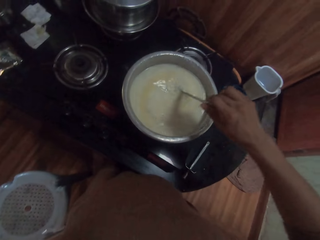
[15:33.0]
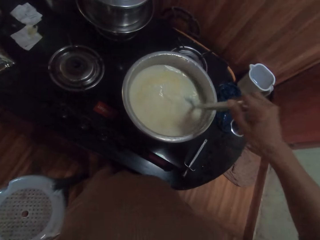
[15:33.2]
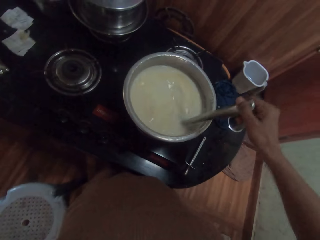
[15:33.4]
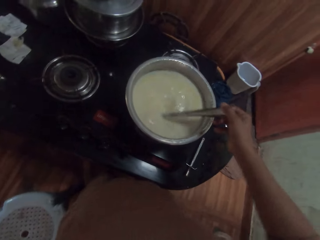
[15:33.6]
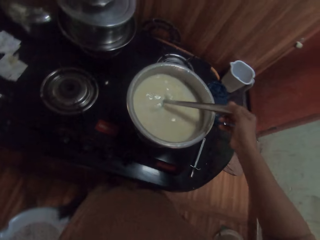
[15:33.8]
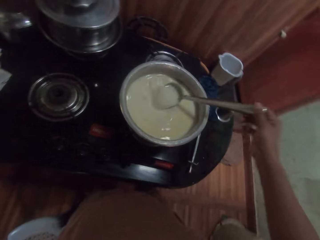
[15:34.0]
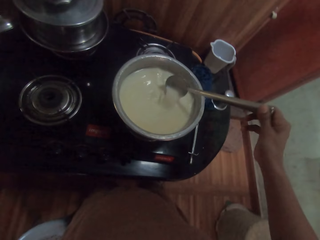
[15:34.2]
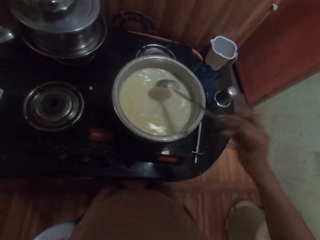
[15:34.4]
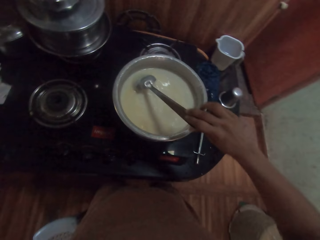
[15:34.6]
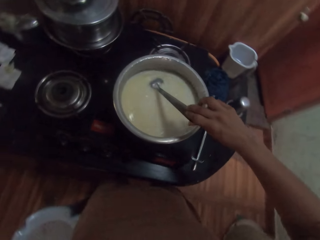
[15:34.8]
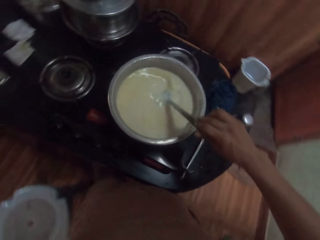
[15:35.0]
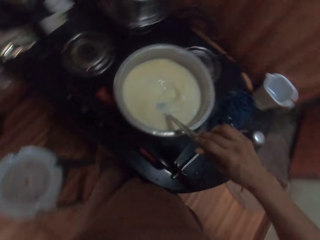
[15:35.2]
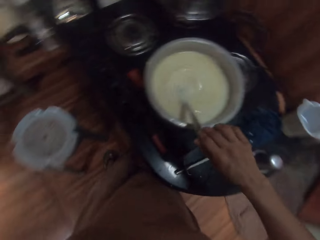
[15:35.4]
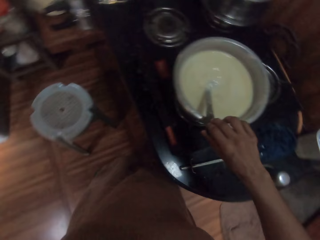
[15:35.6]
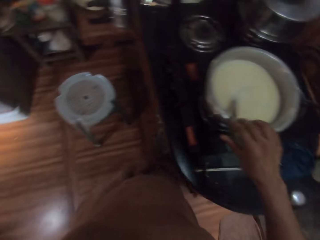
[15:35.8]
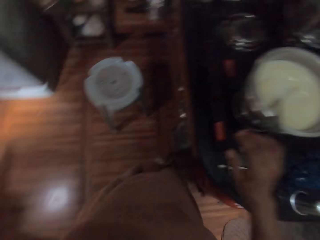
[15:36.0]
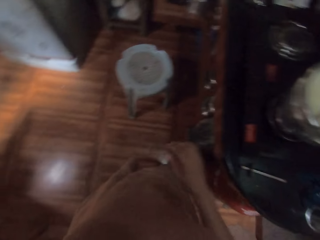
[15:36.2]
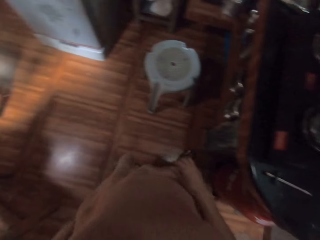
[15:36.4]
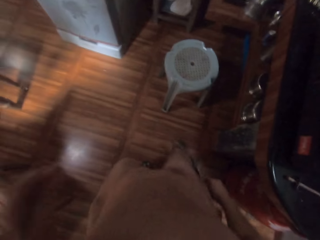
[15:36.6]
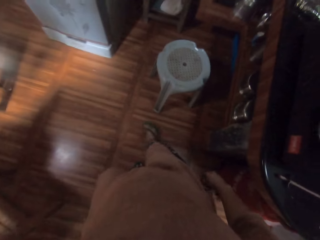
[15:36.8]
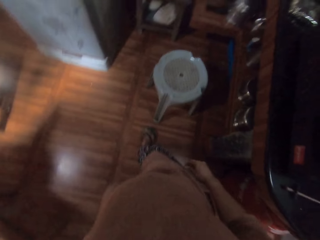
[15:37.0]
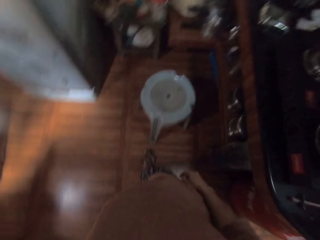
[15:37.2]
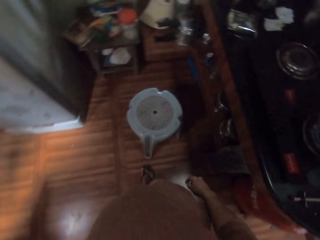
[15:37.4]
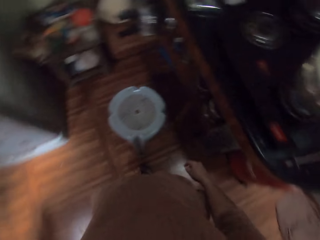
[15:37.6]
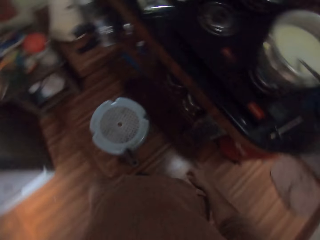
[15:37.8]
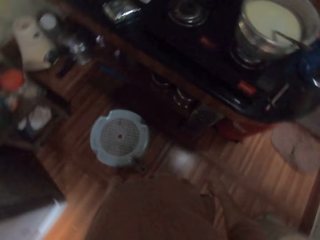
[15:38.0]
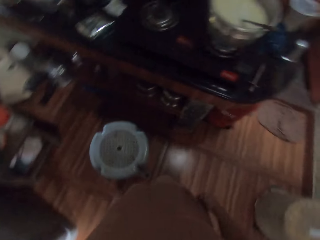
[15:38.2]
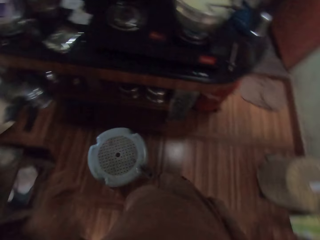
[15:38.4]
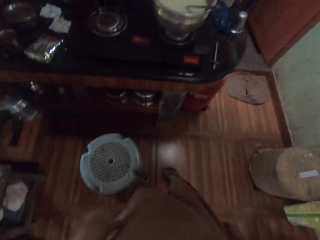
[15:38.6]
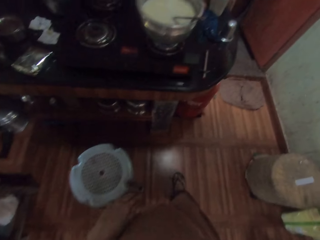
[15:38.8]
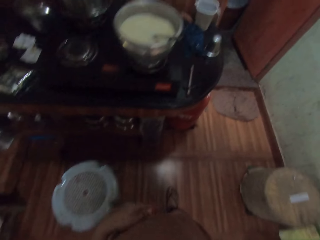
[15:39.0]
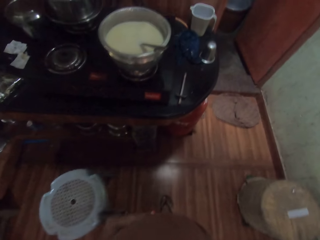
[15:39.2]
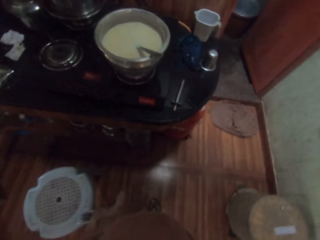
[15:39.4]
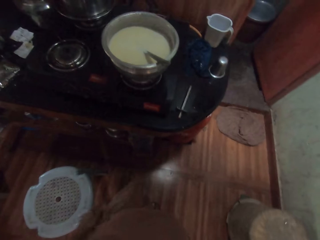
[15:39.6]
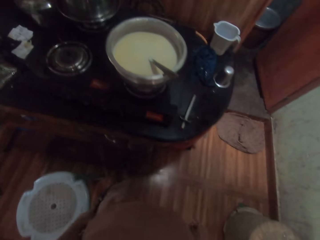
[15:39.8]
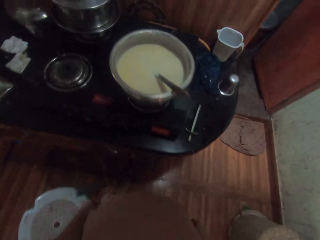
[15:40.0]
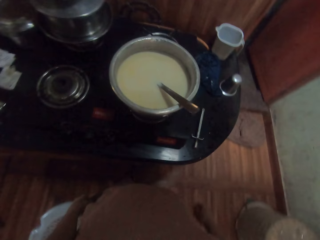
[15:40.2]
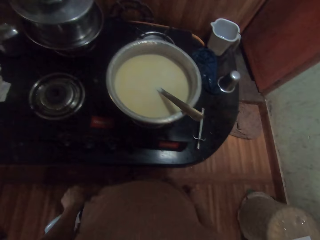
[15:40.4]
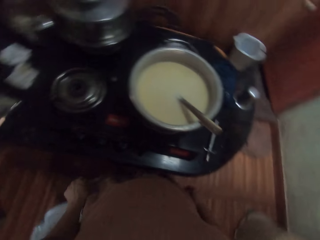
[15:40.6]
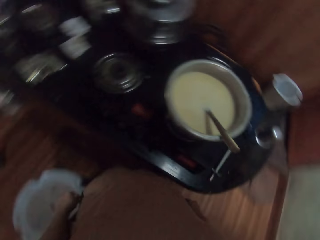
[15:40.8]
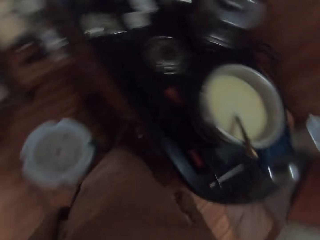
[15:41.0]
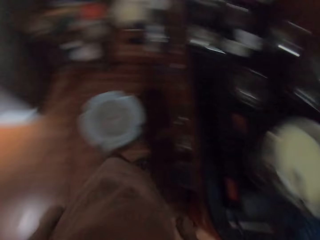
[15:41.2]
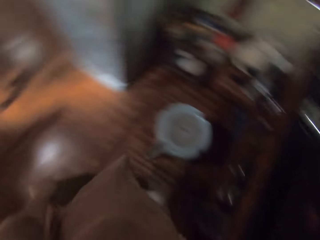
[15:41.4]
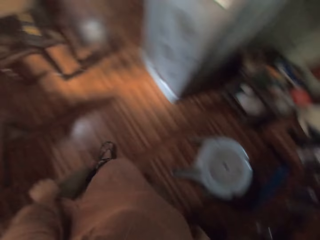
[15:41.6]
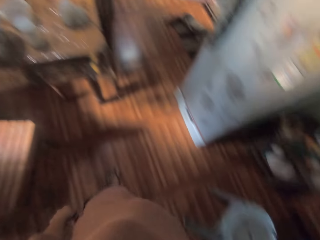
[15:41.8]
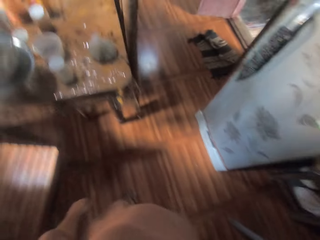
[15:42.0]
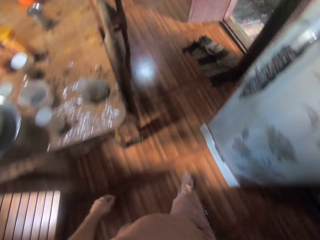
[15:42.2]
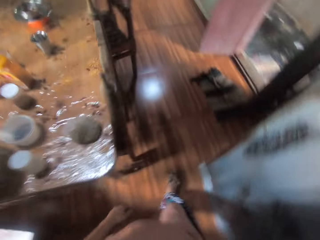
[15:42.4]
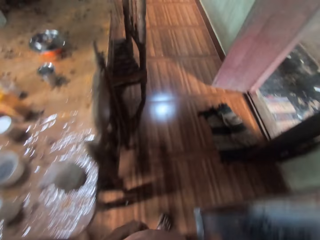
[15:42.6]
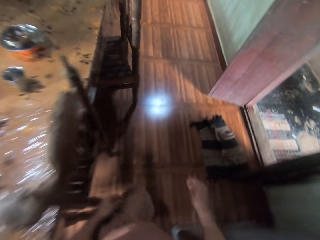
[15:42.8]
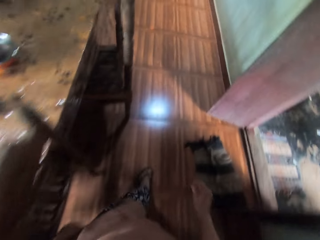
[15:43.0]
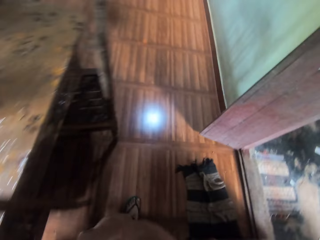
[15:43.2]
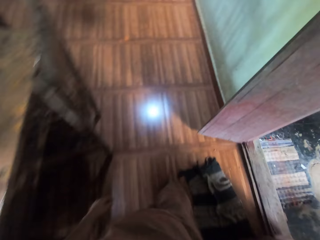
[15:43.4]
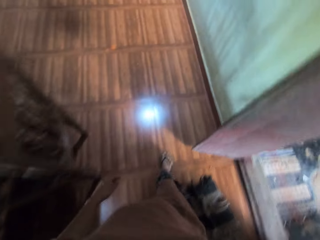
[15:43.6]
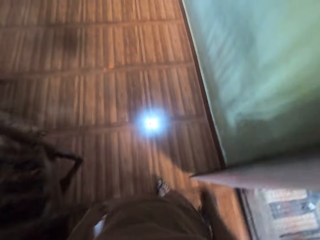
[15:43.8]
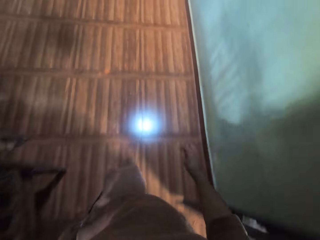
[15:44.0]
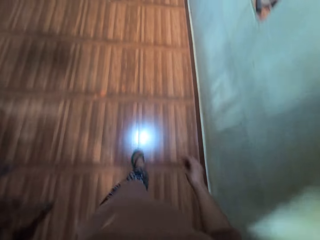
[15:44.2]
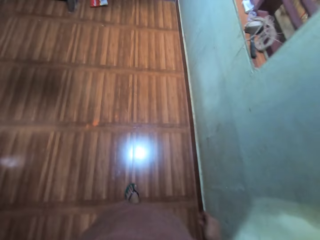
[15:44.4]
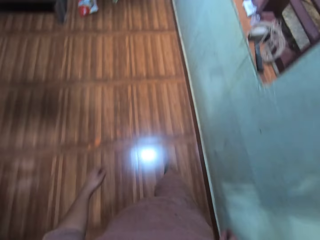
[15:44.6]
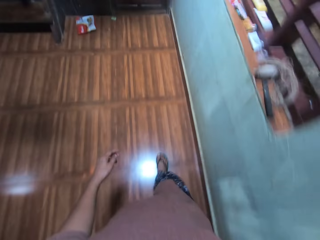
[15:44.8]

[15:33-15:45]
The camera wearer moves around the kitchen. They walk out.

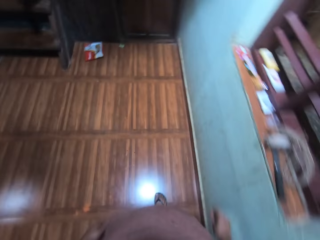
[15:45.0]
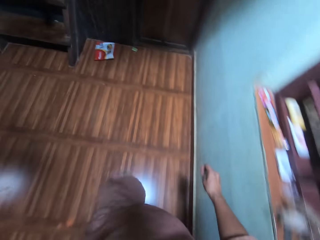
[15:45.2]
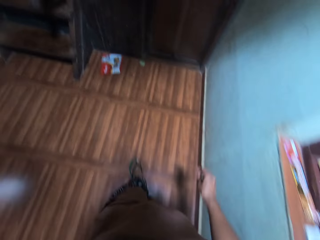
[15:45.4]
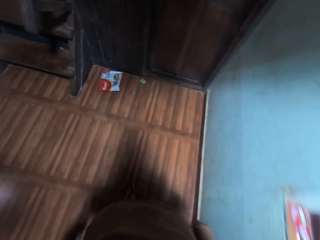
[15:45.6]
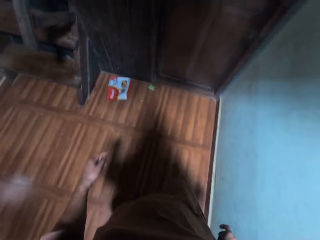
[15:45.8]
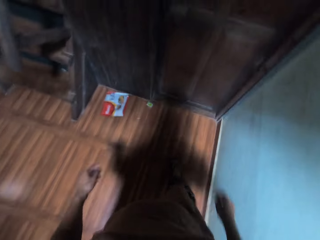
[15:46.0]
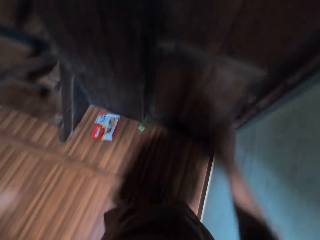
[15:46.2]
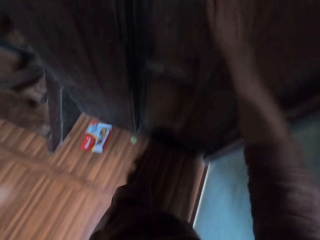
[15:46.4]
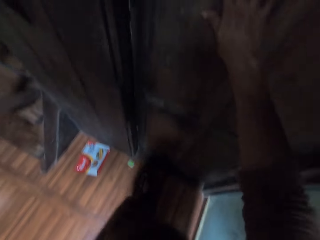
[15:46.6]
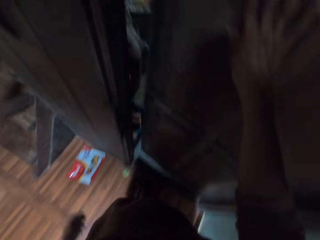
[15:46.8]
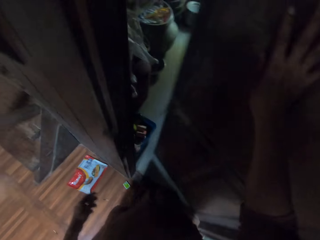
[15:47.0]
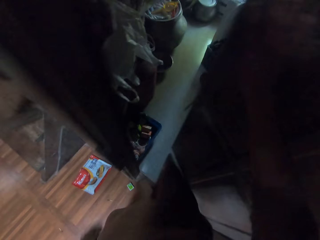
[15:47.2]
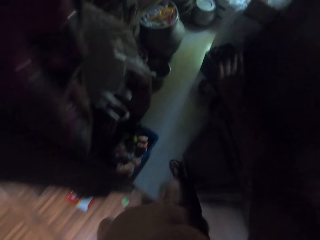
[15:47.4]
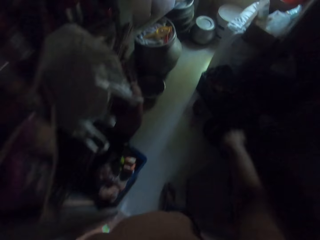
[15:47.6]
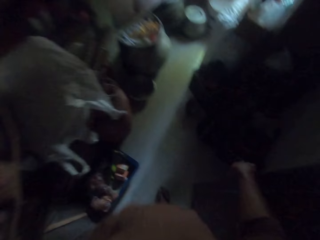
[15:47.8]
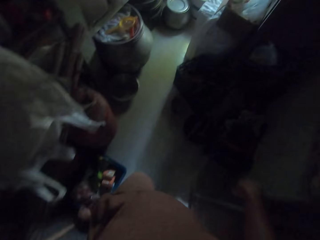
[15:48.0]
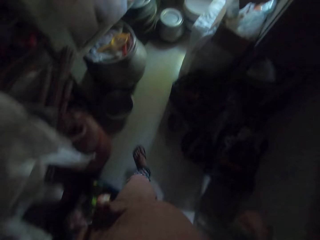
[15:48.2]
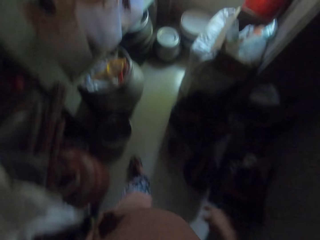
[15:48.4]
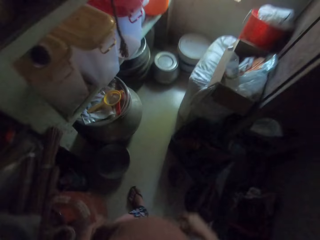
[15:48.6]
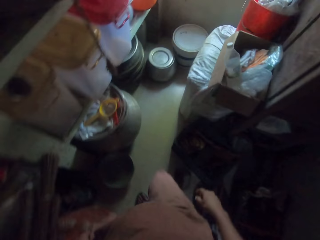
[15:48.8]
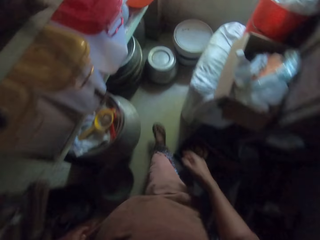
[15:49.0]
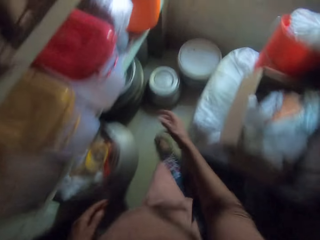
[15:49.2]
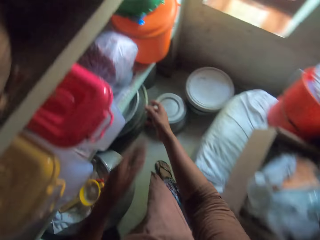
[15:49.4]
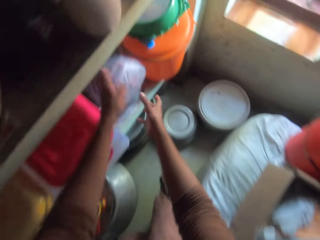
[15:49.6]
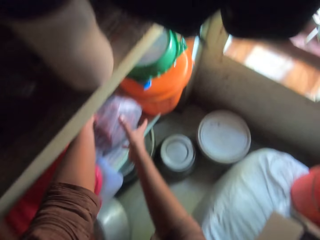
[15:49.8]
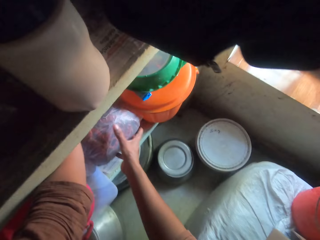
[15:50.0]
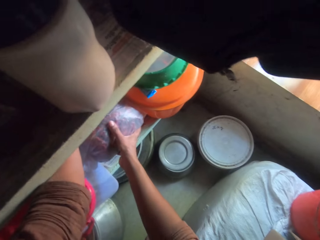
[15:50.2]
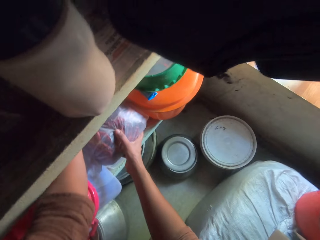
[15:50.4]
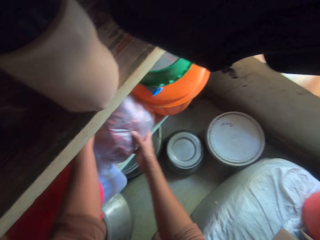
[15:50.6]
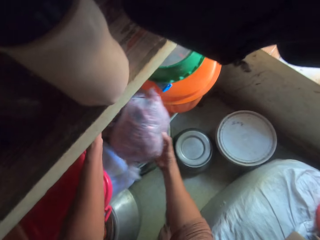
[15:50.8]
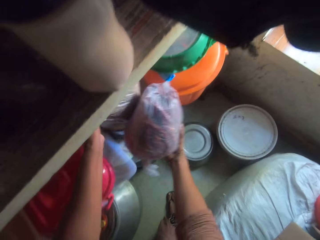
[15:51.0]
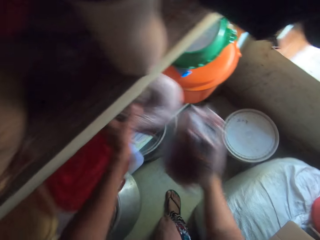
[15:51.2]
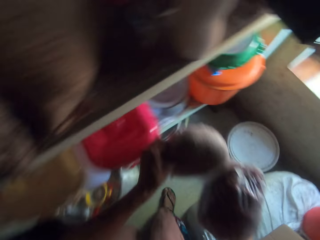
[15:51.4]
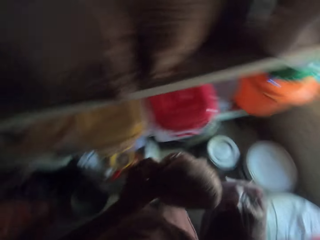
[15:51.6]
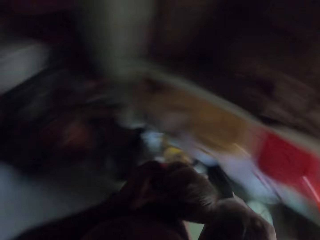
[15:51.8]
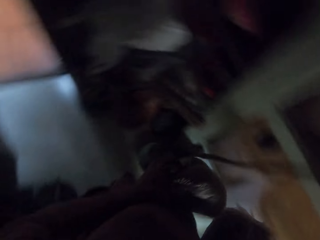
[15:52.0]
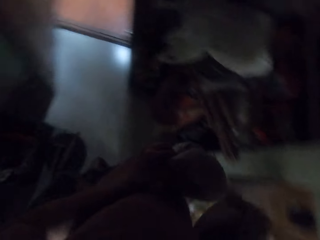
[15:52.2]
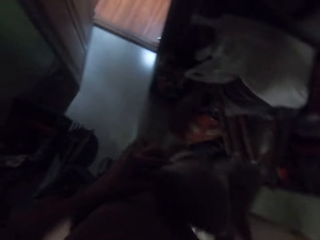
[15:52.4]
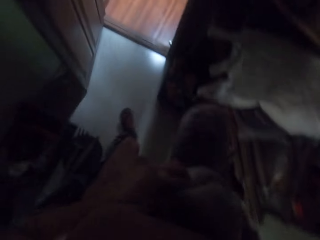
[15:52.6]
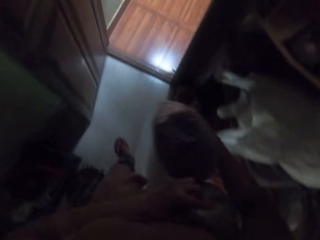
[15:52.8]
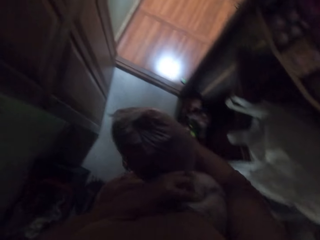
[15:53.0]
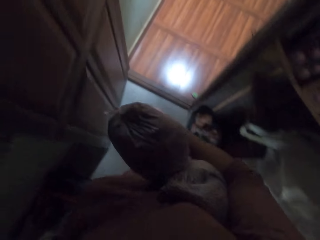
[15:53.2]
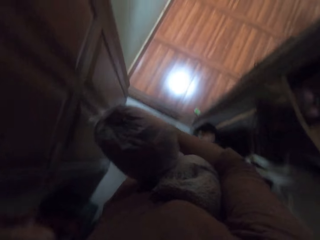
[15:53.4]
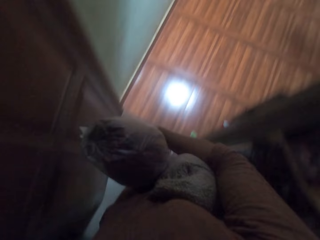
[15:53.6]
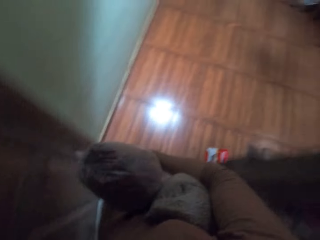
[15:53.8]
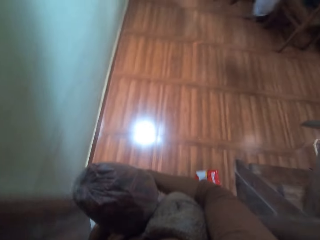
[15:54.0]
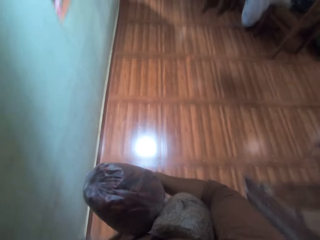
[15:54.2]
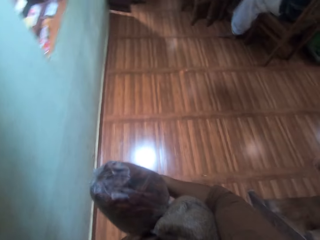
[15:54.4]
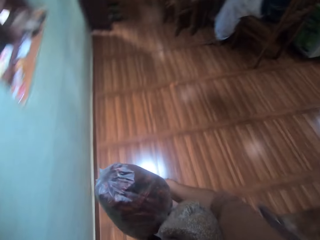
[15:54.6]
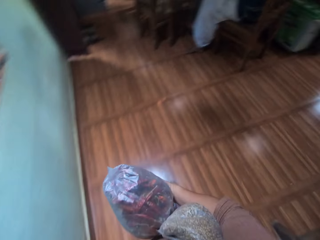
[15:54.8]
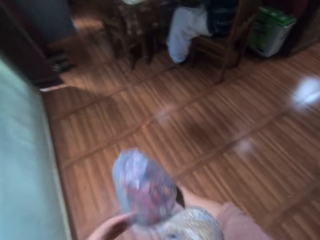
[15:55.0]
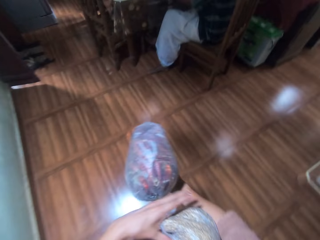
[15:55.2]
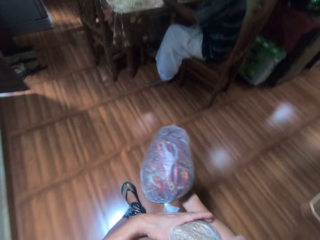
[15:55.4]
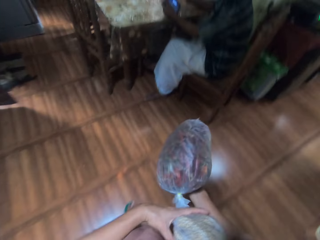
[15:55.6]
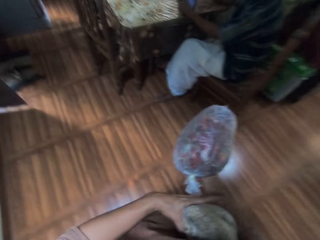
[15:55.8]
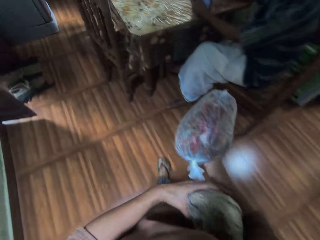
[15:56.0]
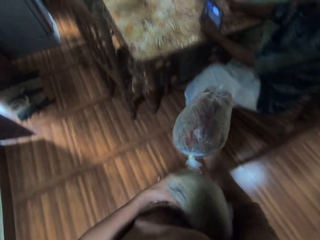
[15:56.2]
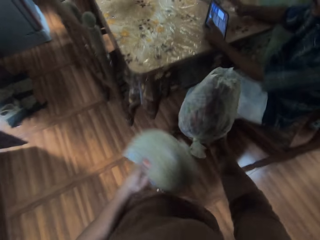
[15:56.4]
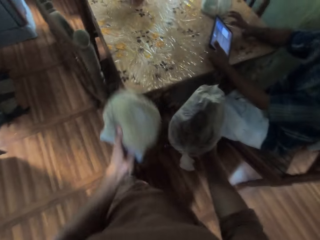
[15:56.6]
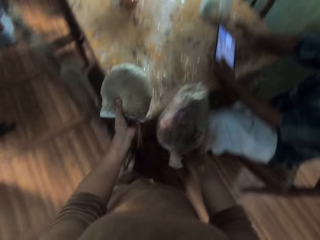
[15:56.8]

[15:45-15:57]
The camera wearer opens the door in the dining room with her right hand. She enters the food store room. She picks up some packs from the shelf with both hands. She walks out from the food store. She places the pack in her left hand in her right arm. She closes the door in the dining room with her left hand. She picks up the pack in her right arm with her left hand.
